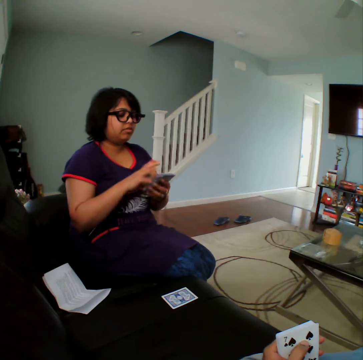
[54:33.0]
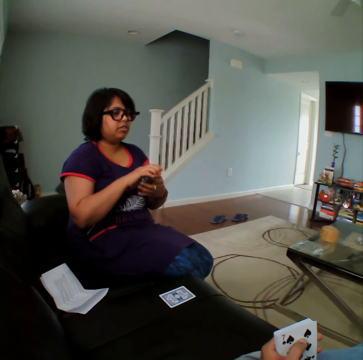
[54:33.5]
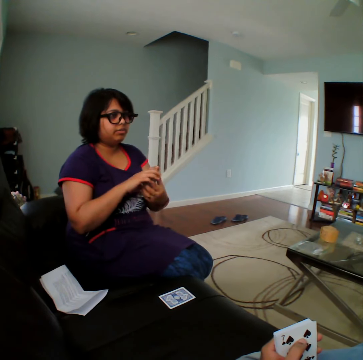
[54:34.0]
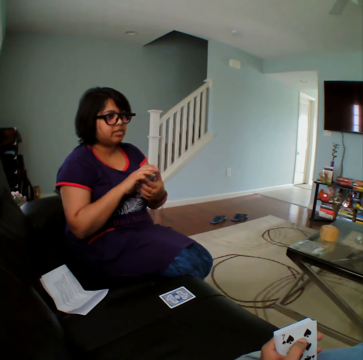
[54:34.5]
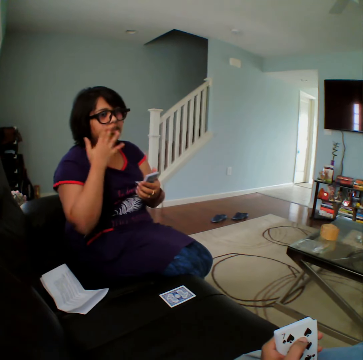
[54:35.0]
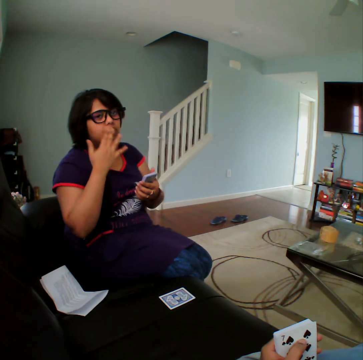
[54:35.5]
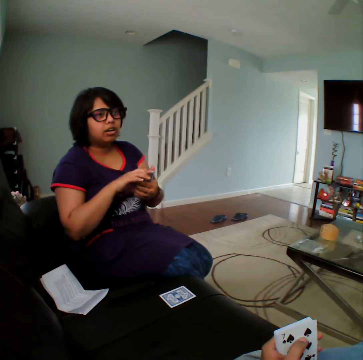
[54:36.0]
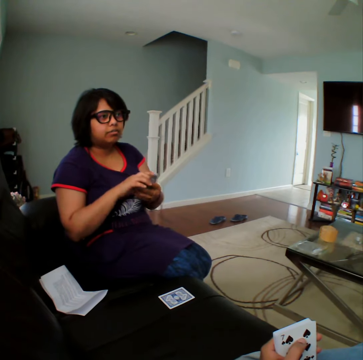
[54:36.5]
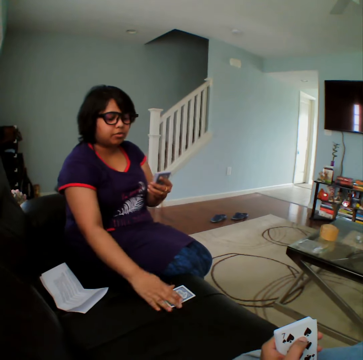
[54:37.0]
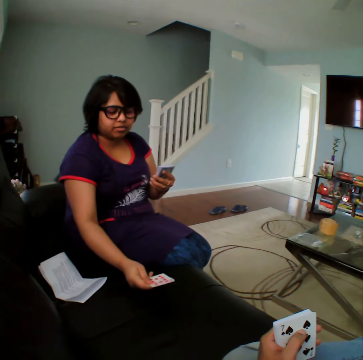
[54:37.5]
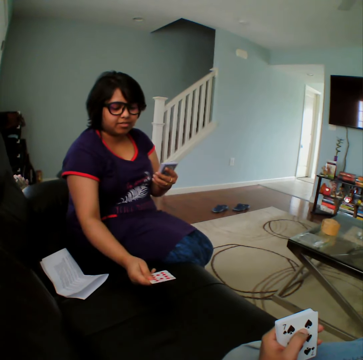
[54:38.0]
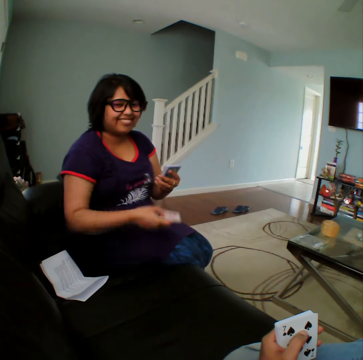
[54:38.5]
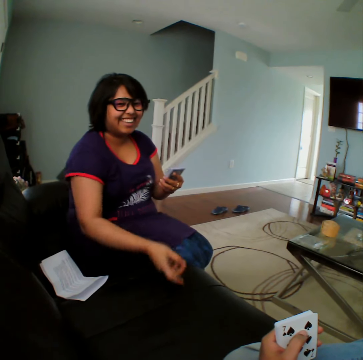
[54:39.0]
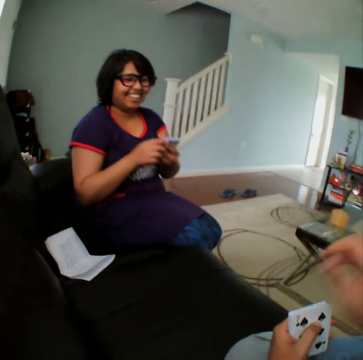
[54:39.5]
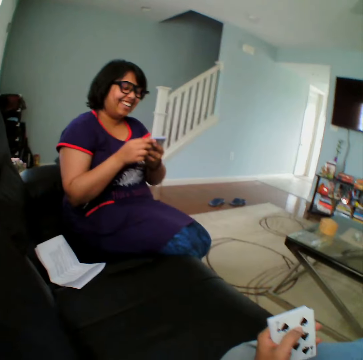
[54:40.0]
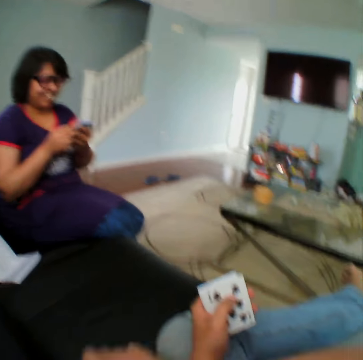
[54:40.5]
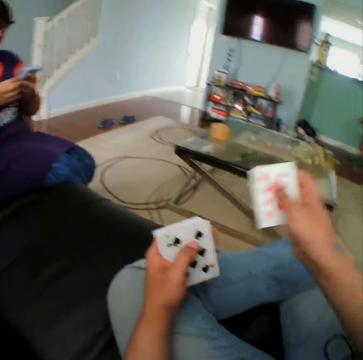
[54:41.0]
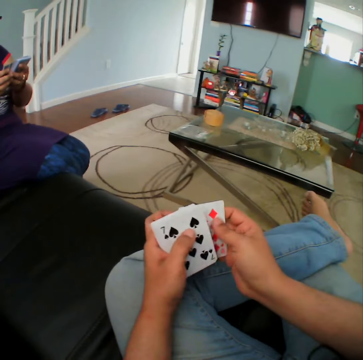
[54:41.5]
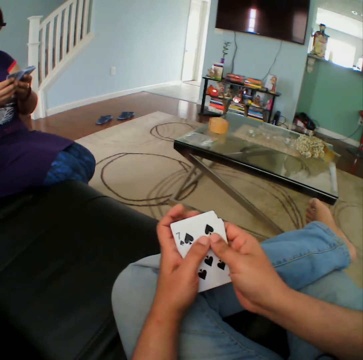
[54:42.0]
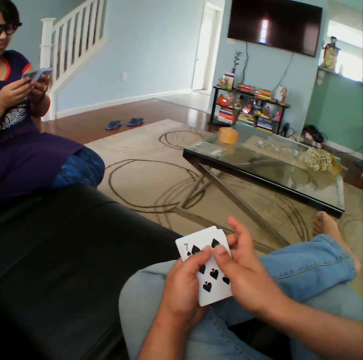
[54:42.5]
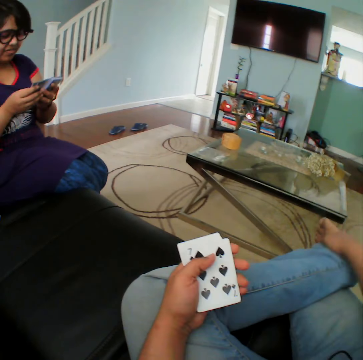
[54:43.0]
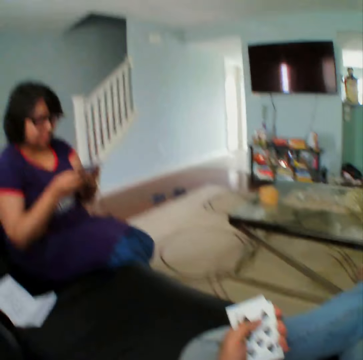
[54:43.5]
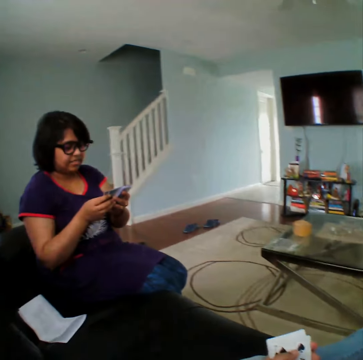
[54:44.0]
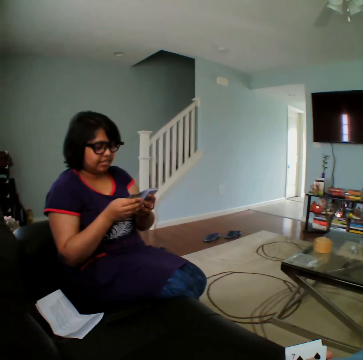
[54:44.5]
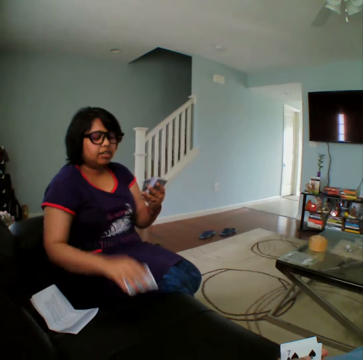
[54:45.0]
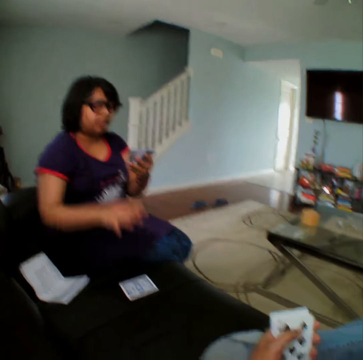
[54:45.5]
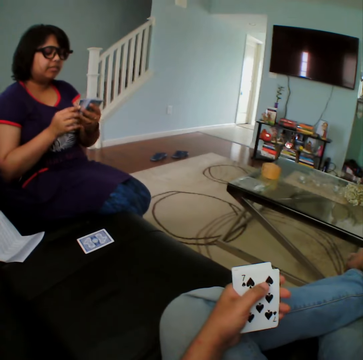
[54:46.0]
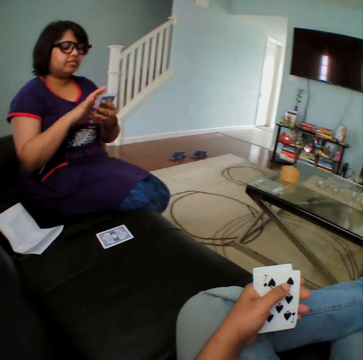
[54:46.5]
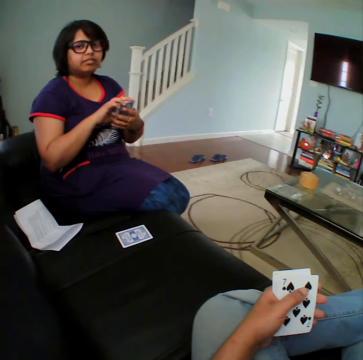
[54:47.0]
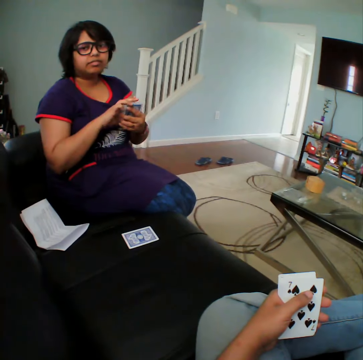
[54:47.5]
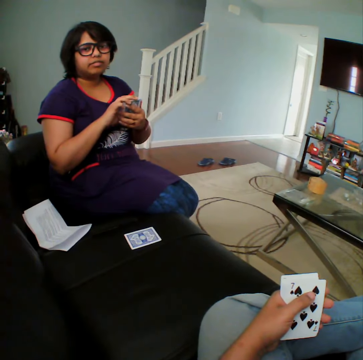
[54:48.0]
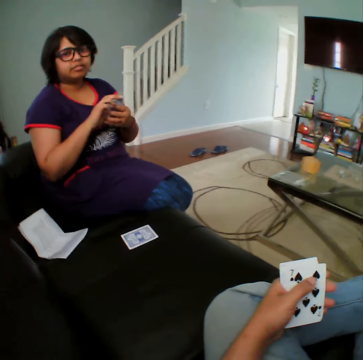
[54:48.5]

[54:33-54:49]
A woman adjusts her glasses. The camera wearer picks a card from the couch. The woman picks a card from the sofa. The camera wearer stares at the woman. He puts down a card. He picks a card from the couch. He inspects the cards on his hands. He stares at the woman. The woman places a card on the sofa. The camera wearer stares at the woman.

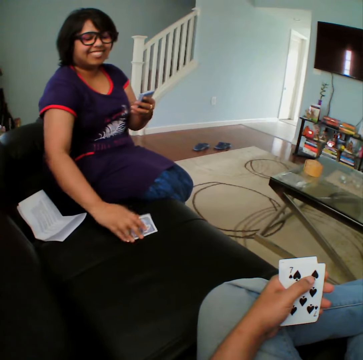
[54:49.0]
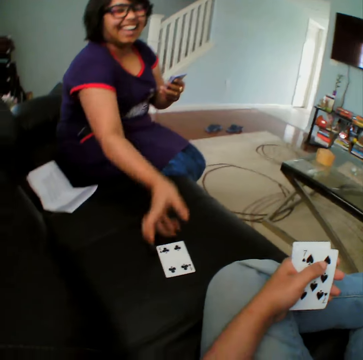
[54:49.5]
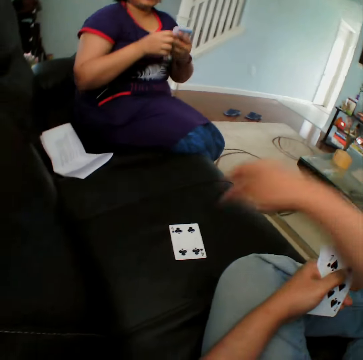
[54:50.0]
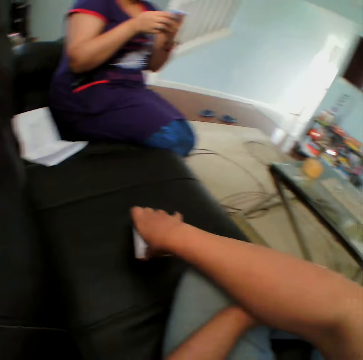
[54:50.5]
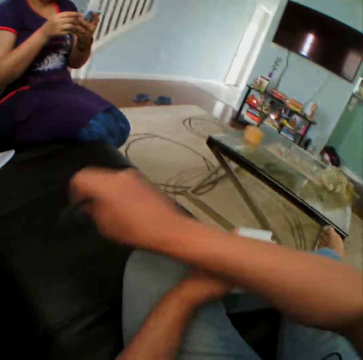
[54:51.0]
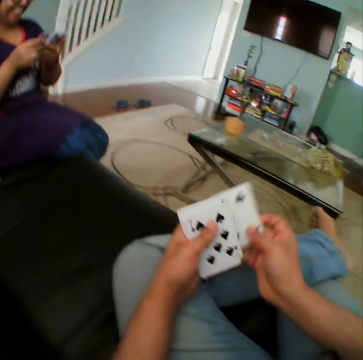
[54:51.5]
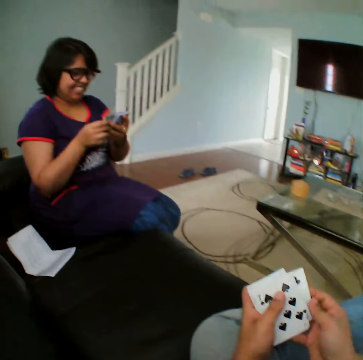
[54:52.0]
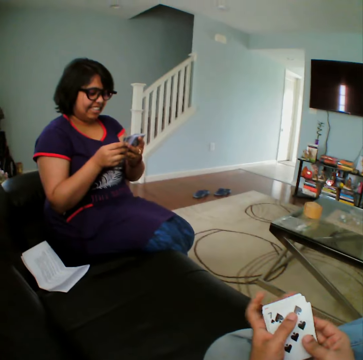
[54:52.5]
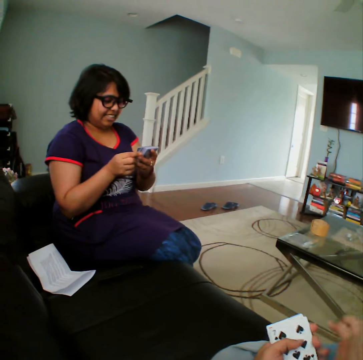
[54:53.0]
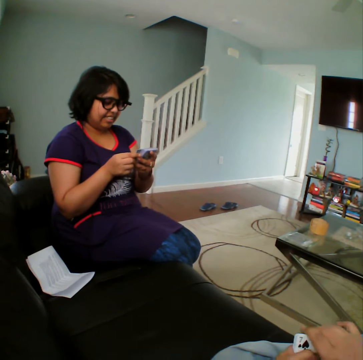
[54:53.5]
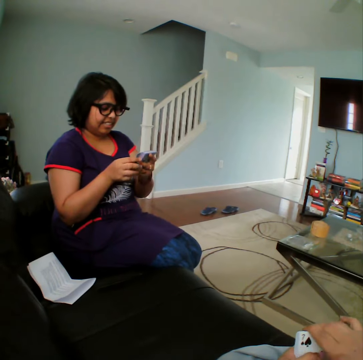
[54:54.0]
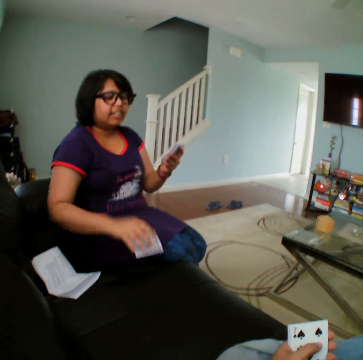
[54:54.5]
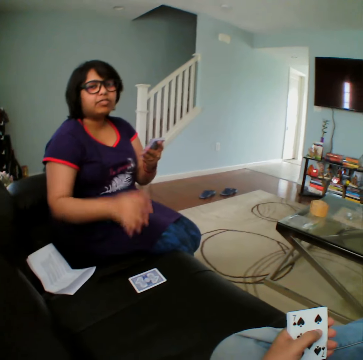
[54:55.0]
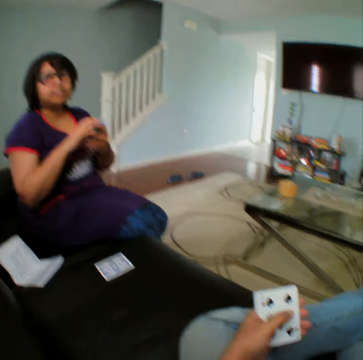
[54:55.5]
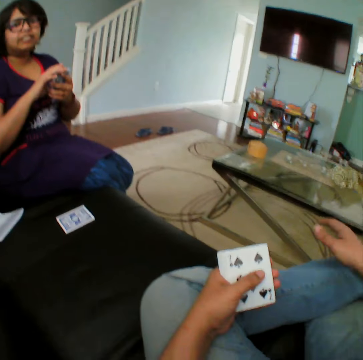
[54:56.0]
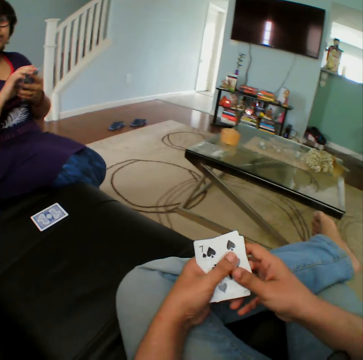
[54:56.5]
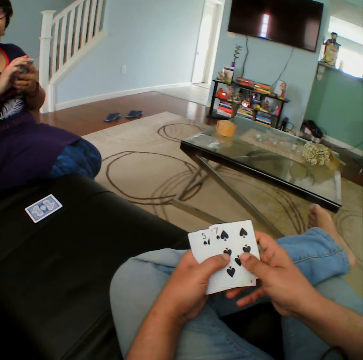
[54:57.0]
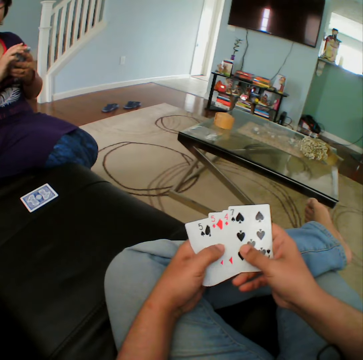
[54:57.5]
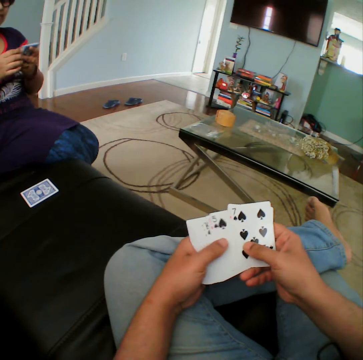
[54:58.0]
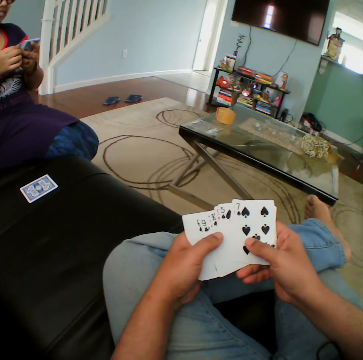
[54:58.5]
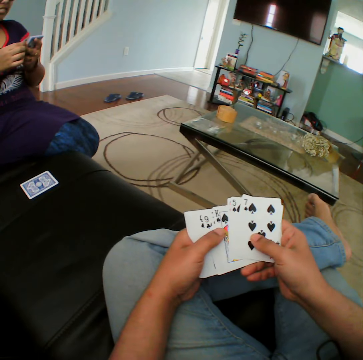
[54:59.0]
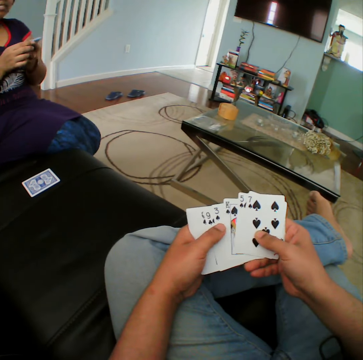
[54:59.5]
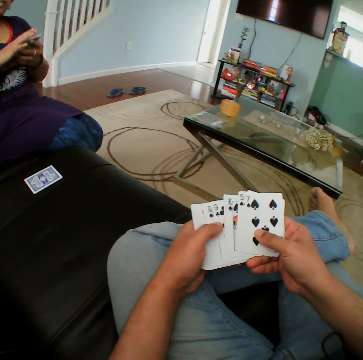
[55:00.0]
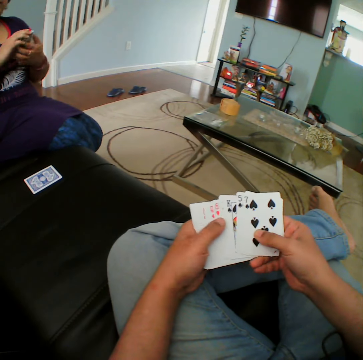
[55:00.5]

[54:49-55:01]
A woman picks a card from the sofa. The camera wearer picks a card from the sofa. He stares at the woman. The woman places a card on the sofa. The camera wearer inspects the cards on his hands.

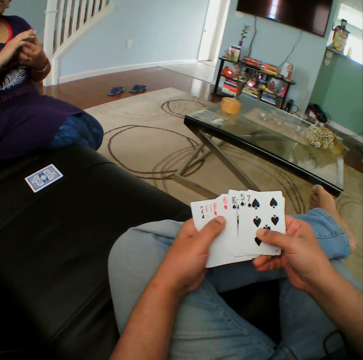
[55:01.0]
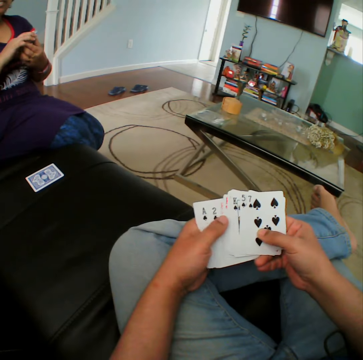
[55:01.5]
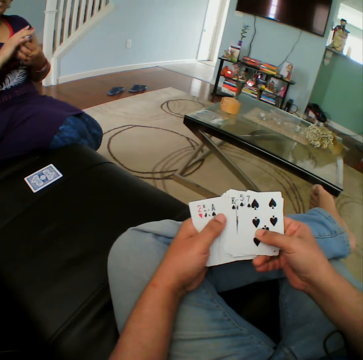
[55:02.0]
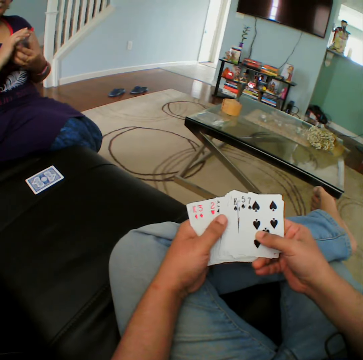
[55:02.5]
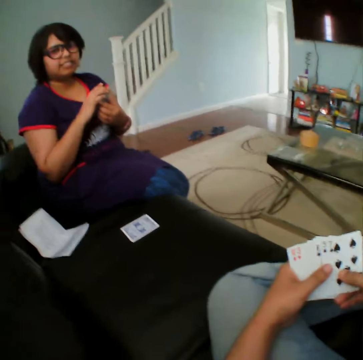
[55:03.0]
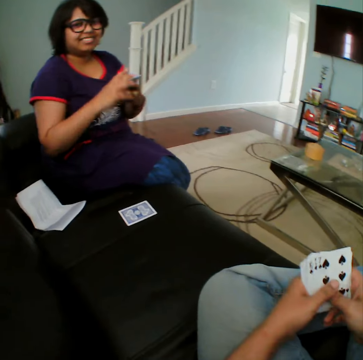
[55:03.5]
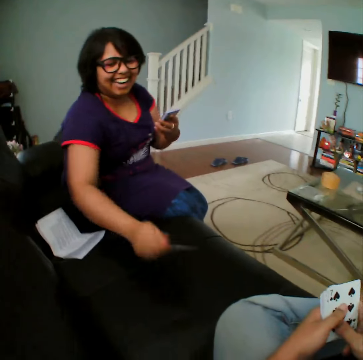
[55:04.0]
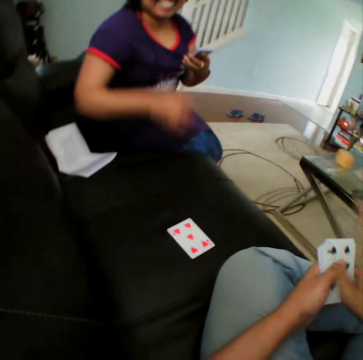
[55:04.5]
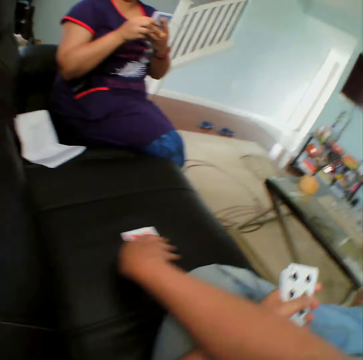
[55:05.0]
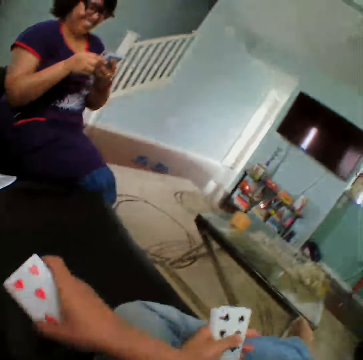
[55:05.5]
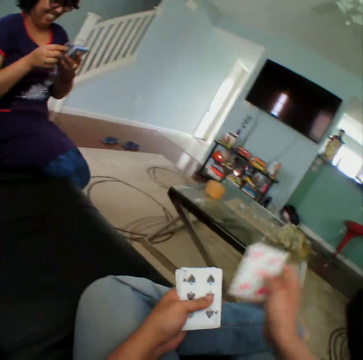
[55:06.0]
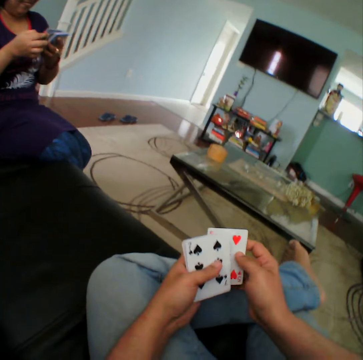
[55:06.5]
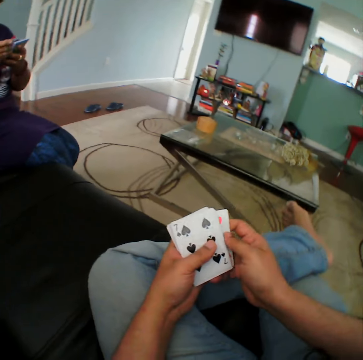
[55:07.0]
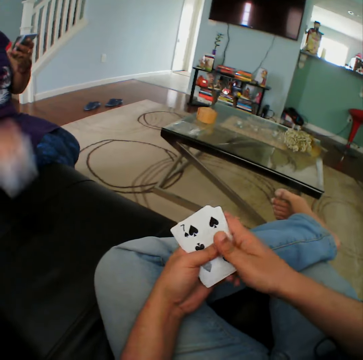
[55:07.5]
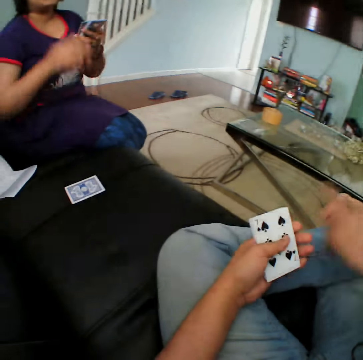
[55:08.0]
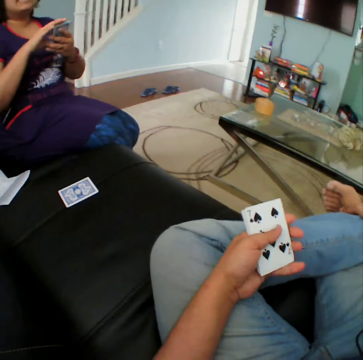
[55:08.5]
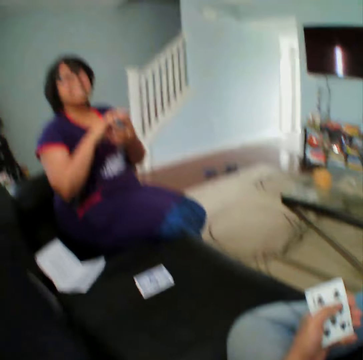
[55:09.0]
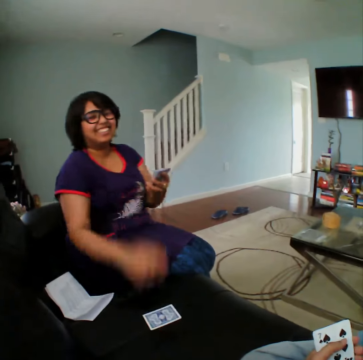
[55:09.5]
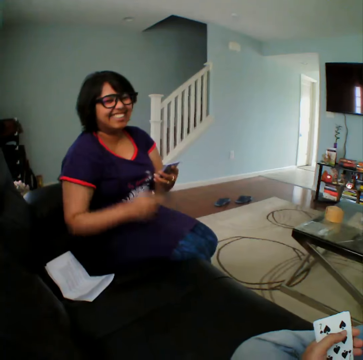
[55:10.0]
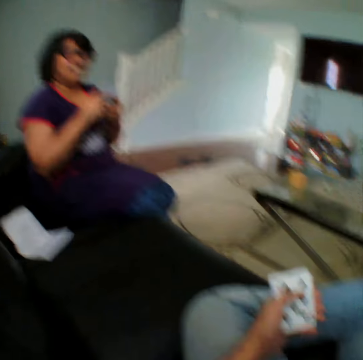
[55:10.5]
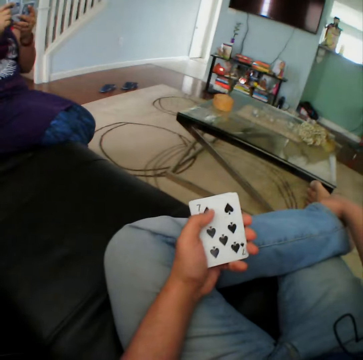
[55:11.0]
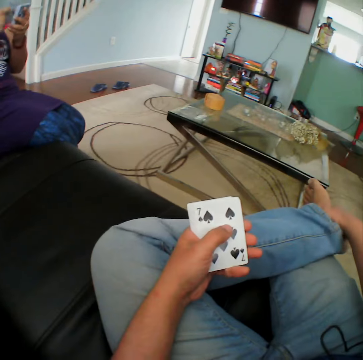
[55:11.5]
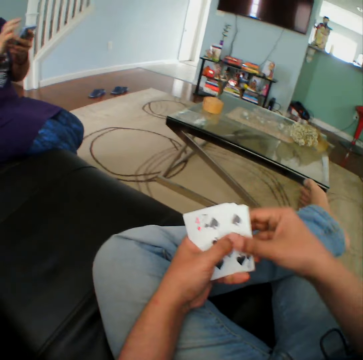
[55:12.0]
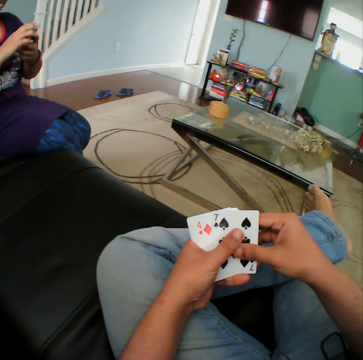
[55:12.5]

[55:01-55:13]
The camera wearer stares at a woman. The woman inspects a card on the sofa. The camera wearer picks a card from the sofa. He inspects the cards on his hands. The woman puts down a card. She puts down a card again.
